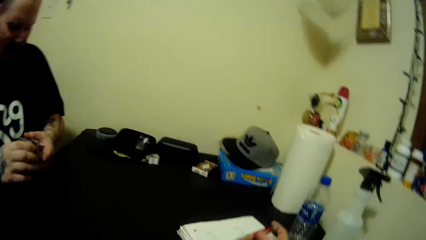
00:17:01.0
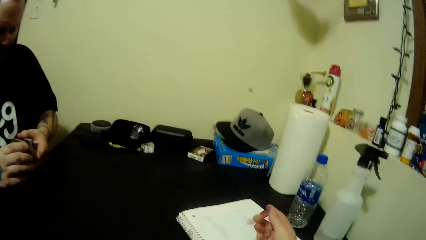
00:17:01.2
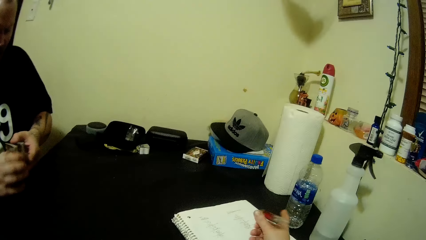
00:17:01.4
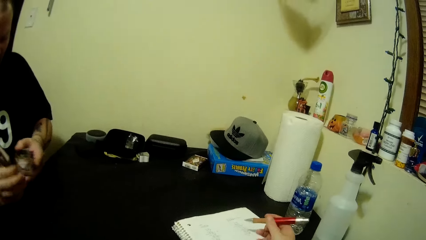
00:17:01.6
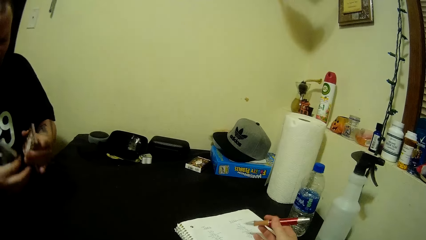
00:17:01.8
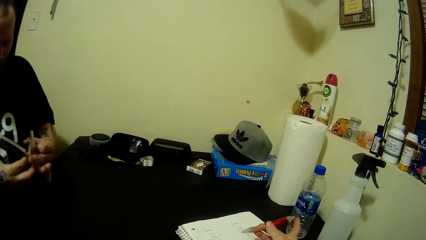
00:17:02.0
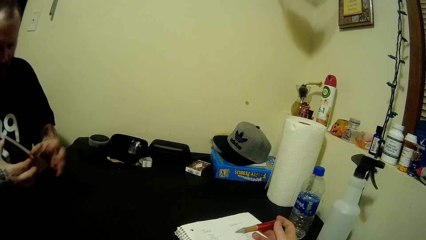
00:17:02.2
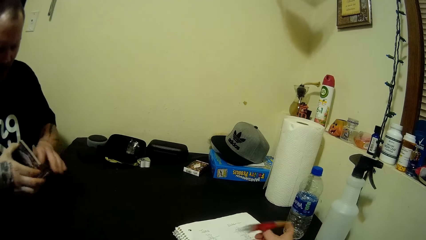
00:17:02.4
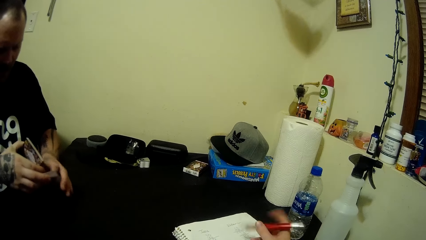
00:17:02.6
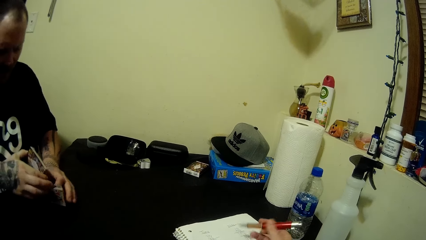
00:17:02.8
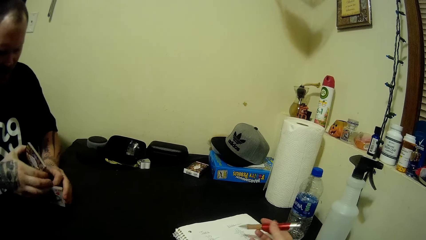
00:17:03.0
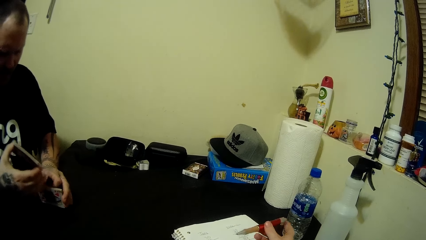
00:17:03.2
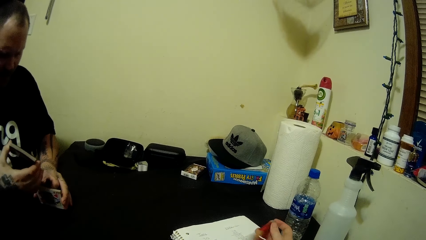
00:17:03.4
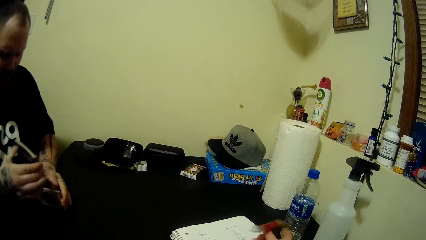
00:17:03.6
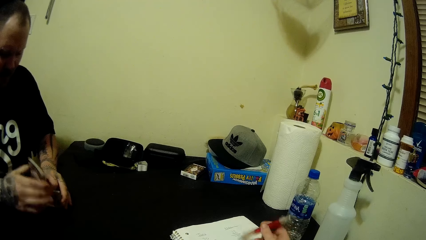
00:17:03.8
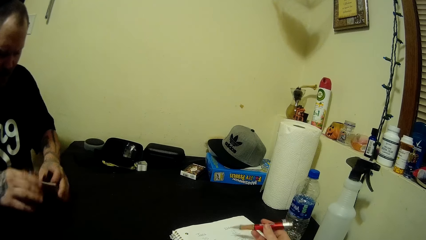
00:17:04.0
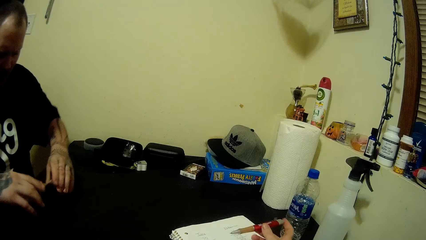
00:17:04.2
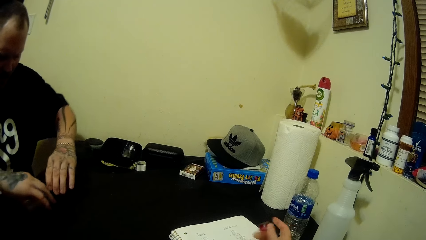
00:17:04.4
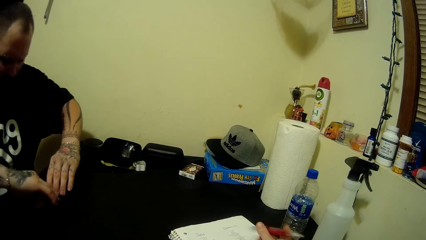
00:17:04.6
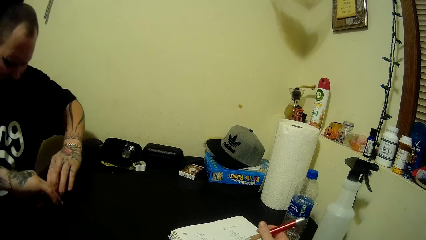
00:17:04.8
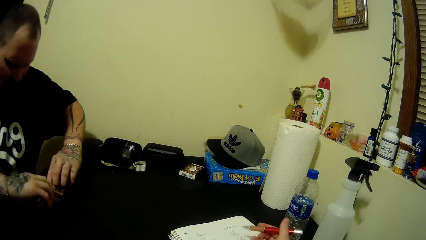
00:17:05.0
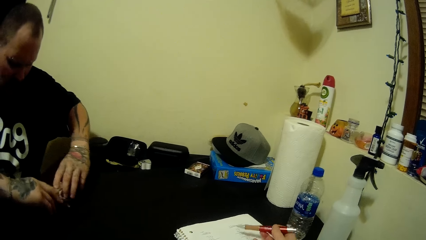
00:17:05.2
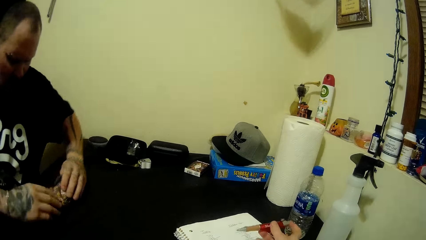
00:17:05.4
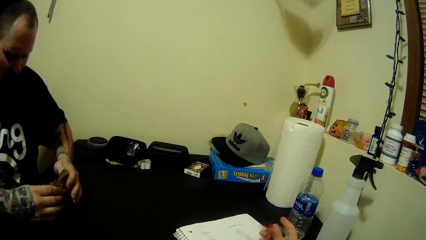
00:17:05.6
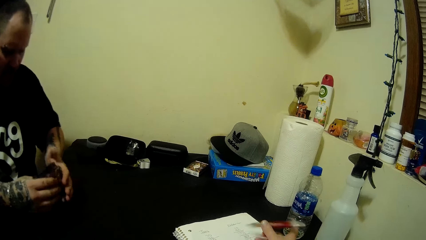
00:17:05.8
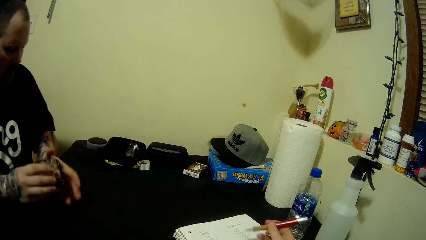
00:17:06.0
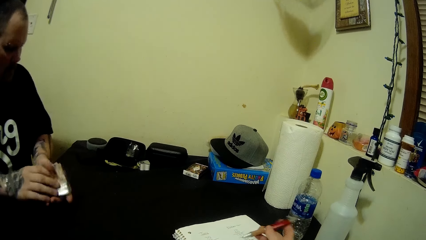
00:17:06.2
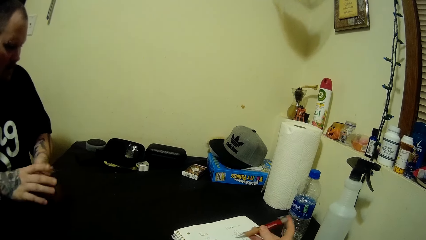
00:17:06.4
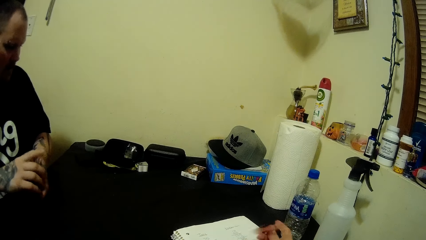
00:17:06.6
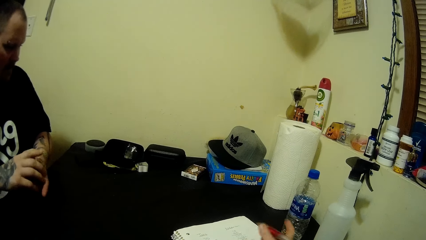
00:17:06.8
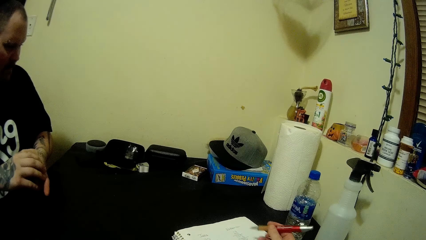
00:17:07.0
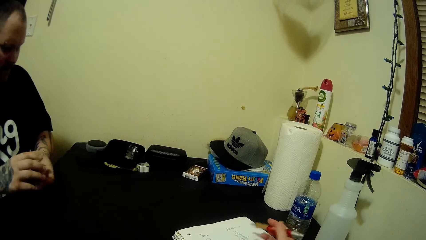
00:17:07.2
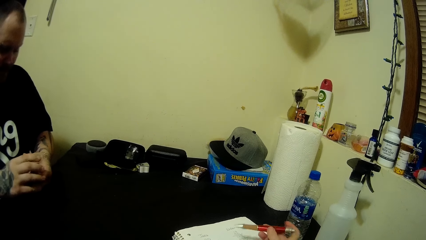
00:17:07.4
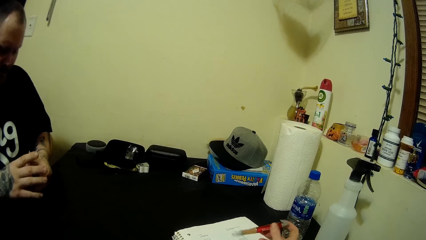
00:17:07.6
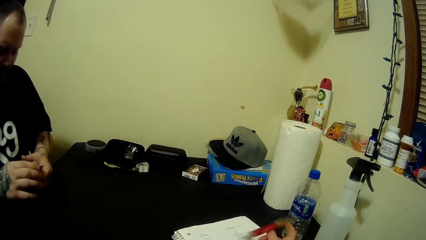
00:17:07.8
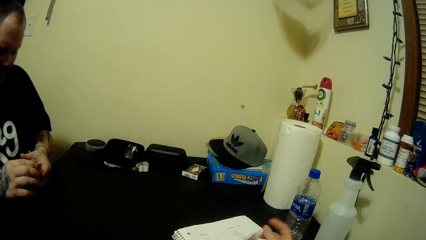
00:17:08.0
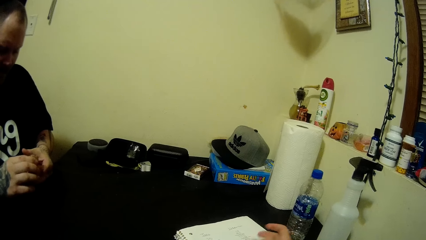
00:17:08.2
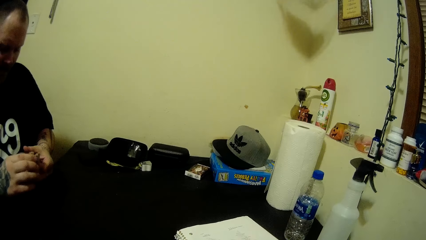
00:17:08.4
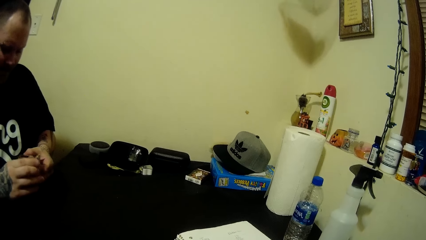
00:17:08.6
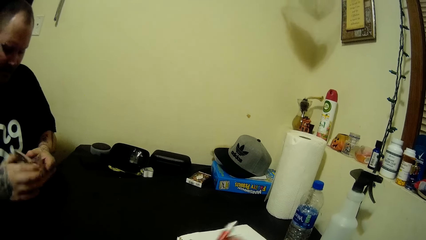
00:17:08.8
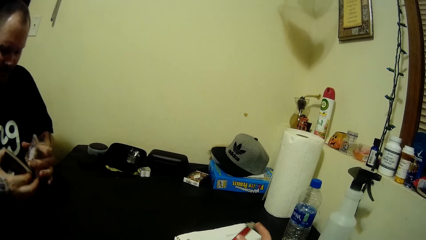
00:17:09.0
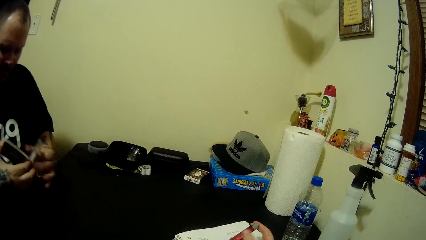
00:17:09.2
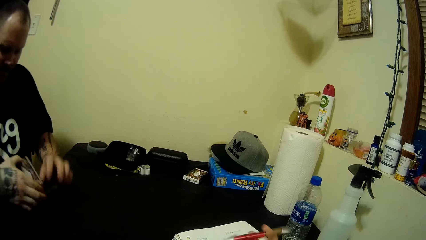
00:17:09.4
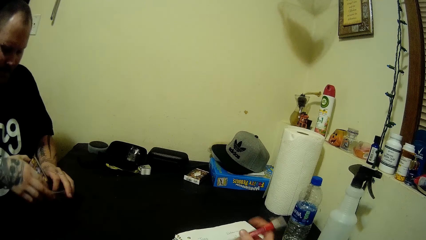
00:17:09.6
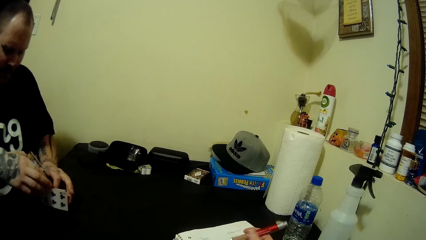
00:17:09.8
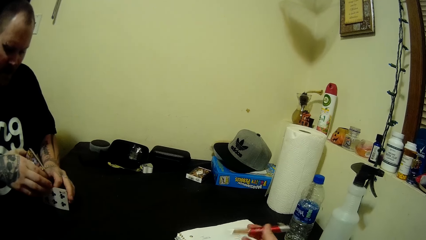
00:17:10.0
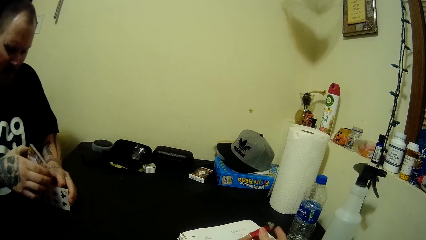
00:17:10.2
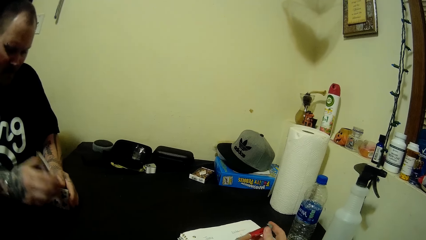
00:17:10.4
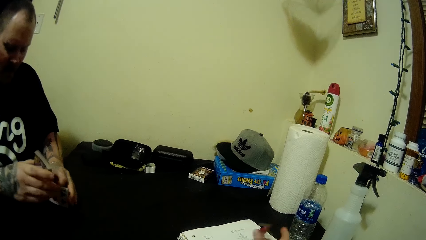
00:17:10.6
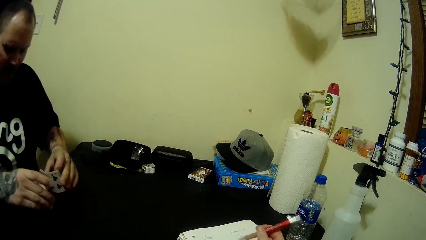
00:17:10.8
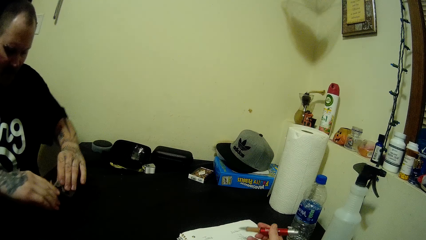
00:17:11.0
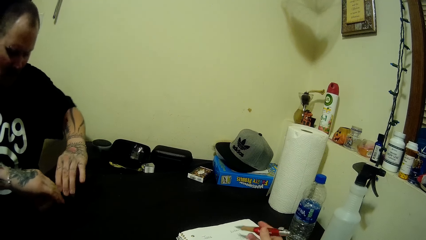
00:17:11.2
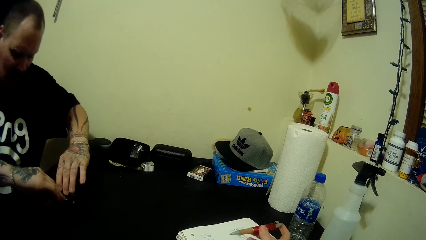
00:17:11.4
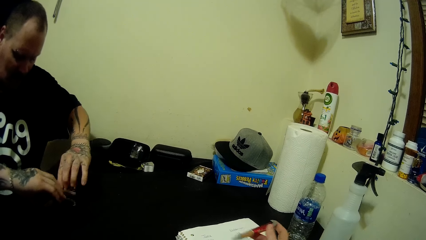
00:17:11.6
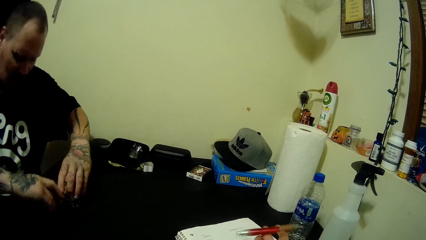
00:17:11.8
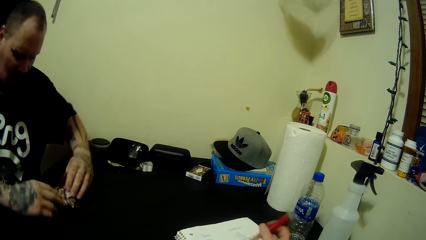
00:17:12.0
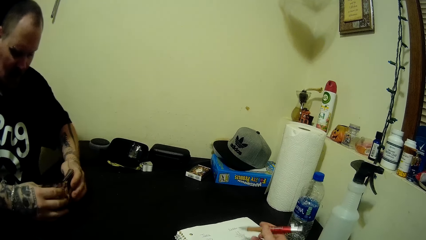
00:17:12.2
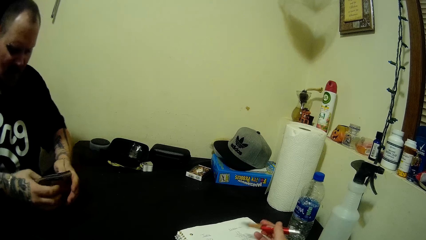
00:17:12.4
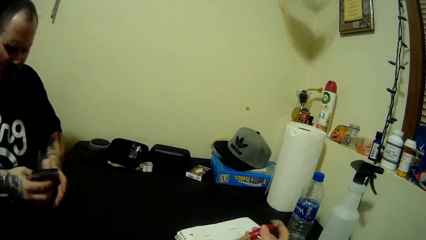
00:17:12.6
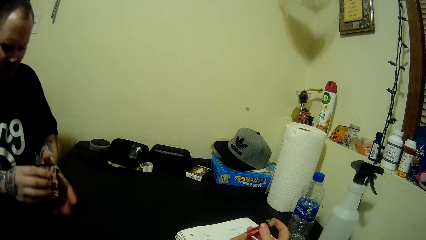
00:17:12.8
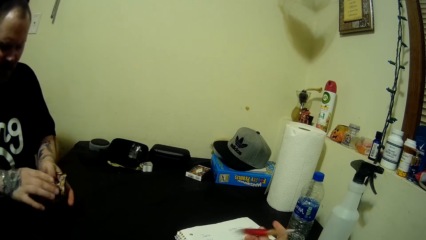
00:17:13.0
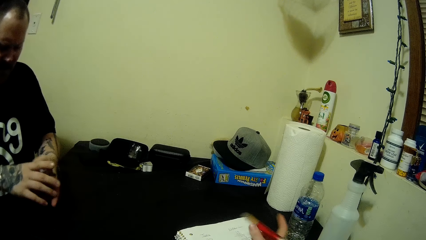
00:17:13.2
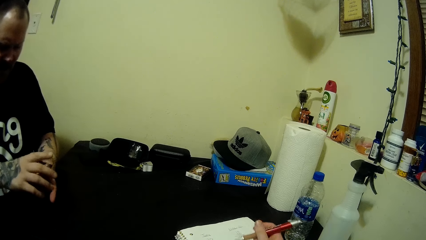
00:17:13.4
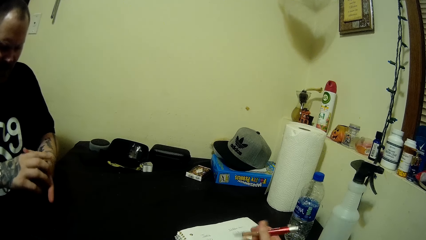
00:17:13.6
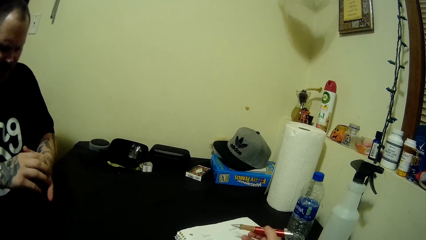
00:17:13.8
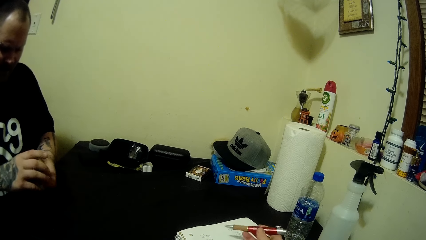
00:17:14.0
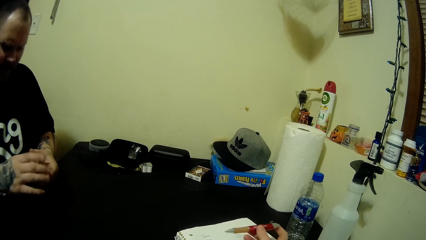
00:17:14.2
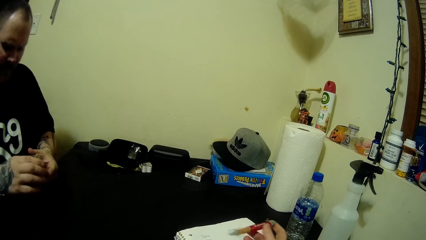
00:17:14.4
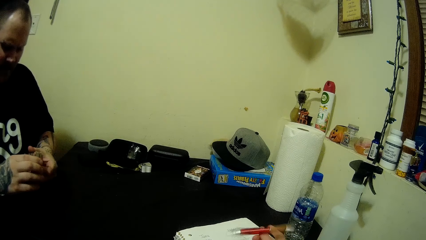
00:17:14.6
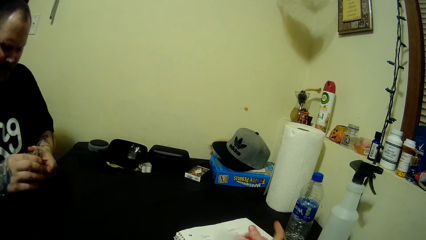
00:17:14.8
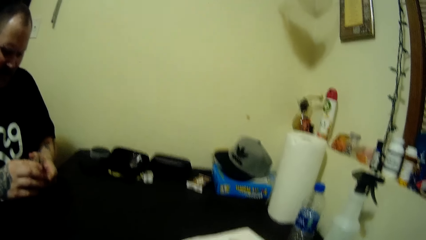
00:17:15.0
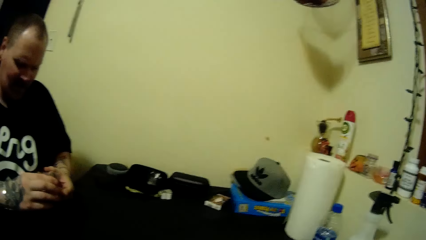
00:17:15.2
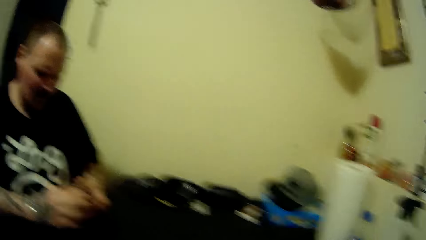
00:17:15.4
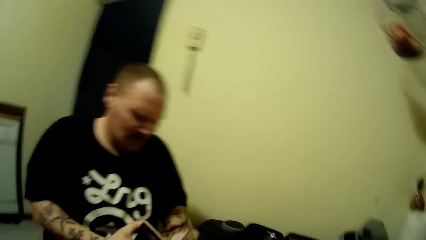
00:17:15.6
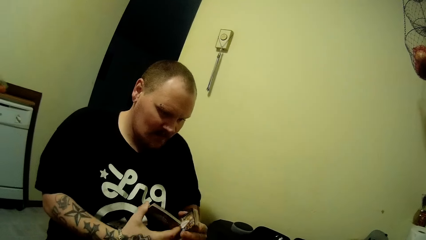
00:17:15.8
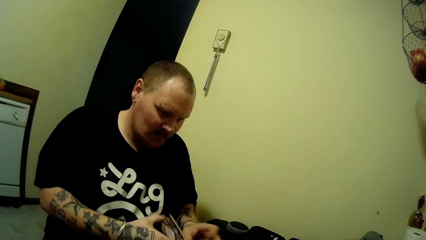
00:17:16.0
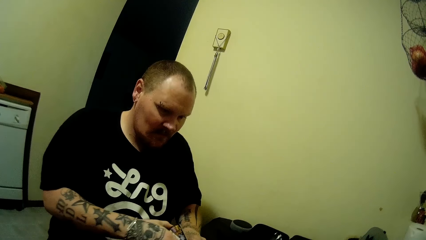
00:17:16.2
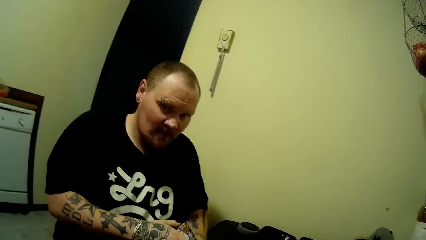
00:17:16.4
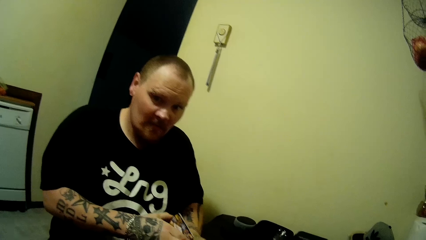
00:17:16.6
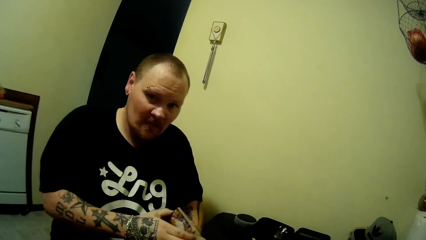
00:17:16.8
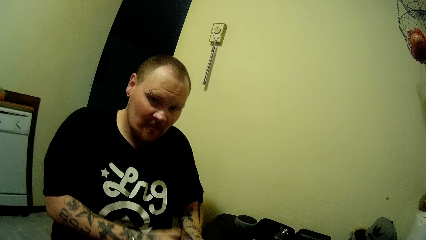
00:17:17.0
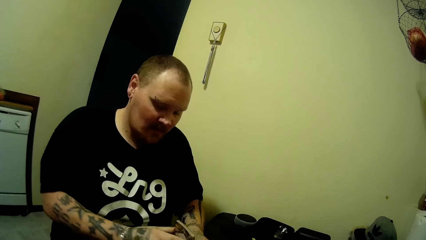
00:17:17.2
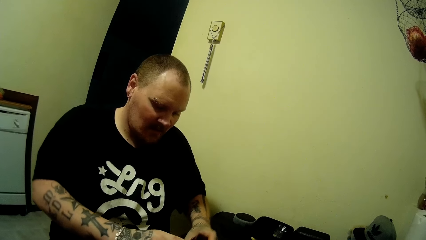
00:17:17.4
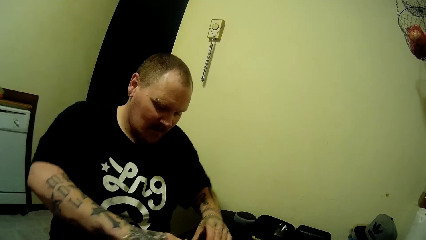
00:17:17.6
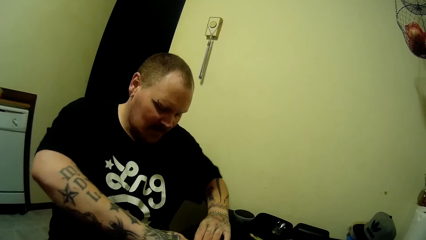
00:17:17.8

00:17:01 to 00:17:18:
A man shuffles the stack of cards in both hands on the table. He turns the playing cards on the table, mixes the playing cards on the table, separates the playing cards on the table and mixes the playing cards on the table. He mixes the playing cards in the hand. The camera wearer interacts with the man.
